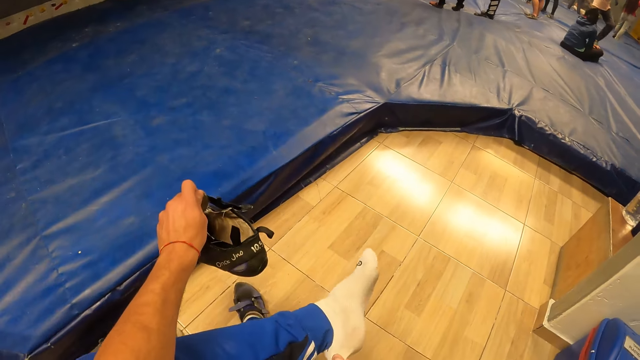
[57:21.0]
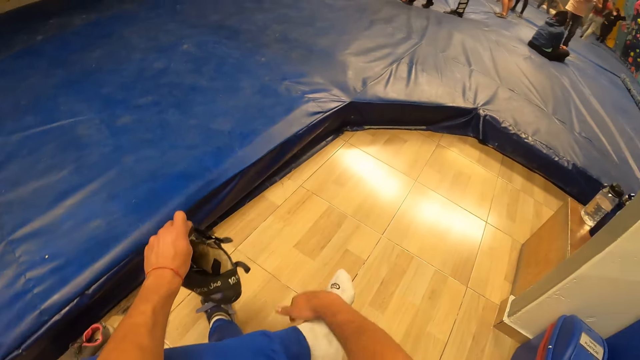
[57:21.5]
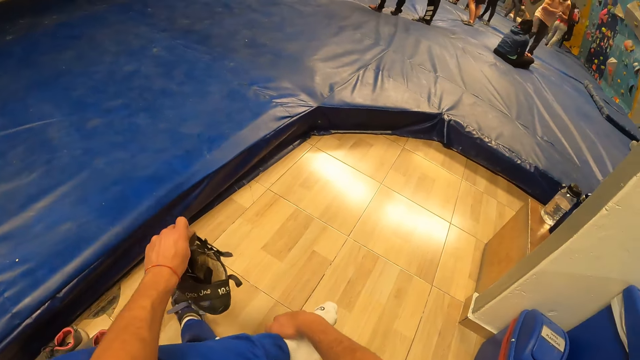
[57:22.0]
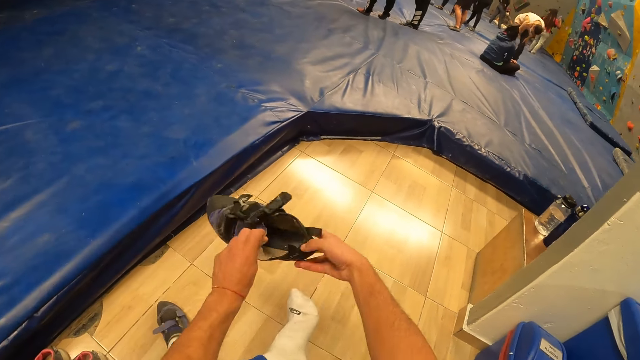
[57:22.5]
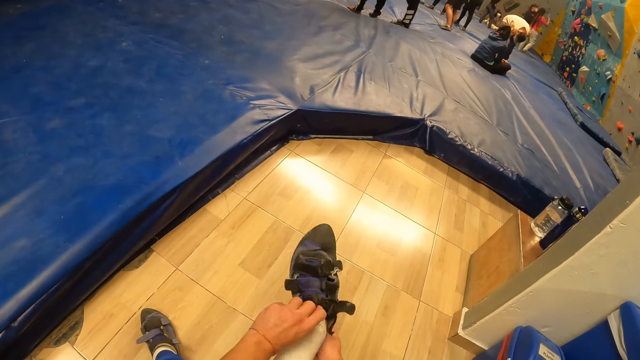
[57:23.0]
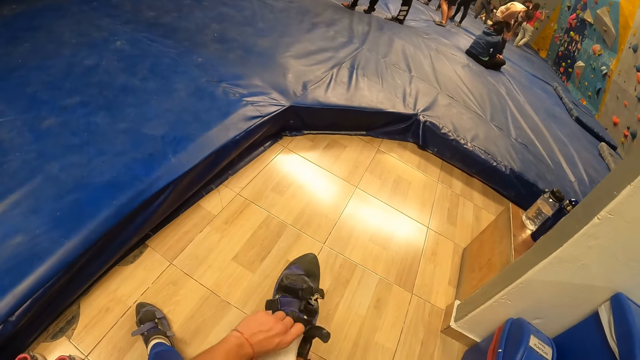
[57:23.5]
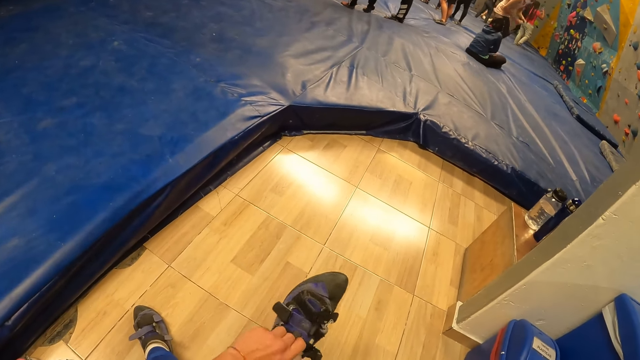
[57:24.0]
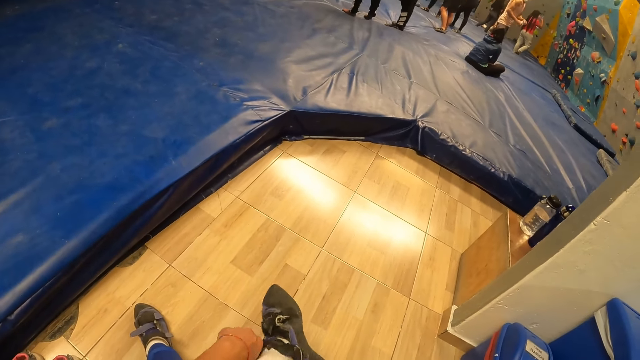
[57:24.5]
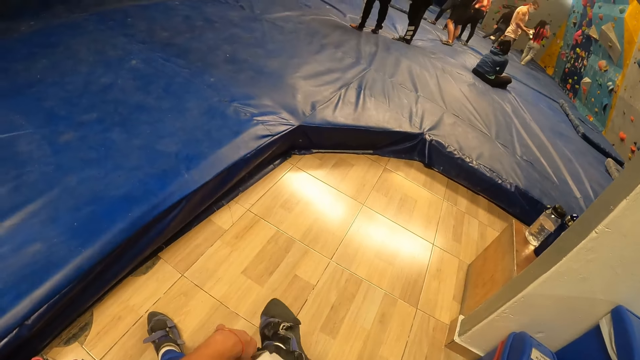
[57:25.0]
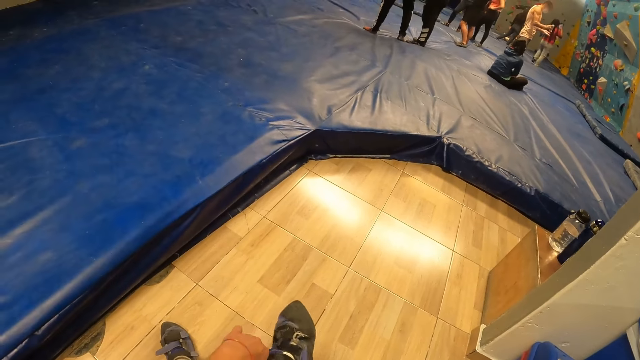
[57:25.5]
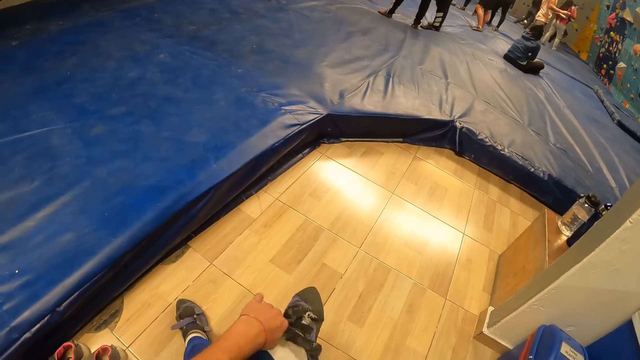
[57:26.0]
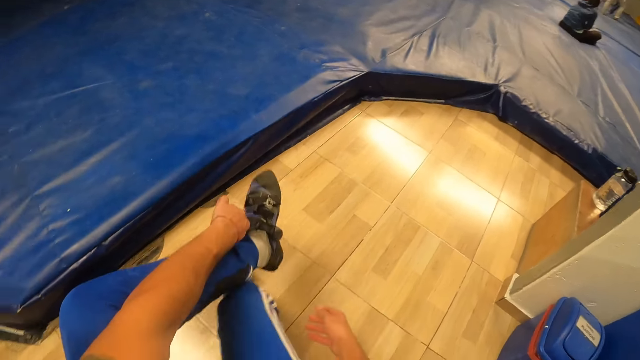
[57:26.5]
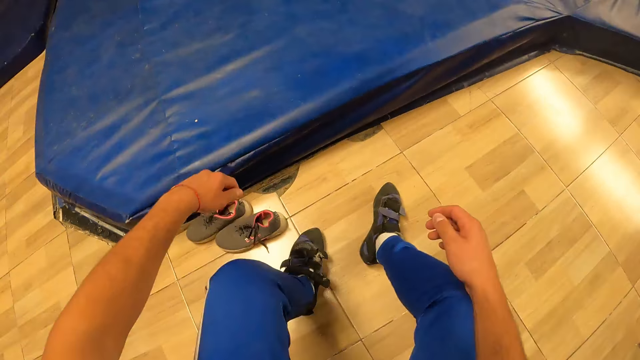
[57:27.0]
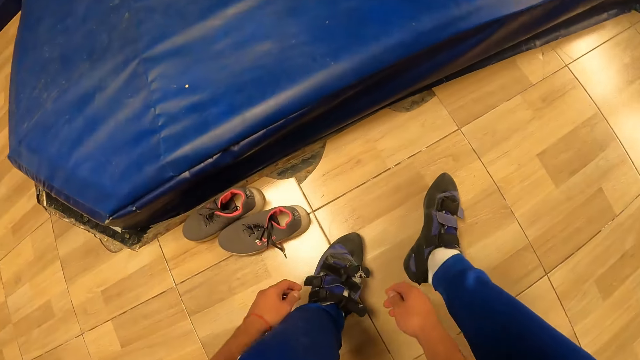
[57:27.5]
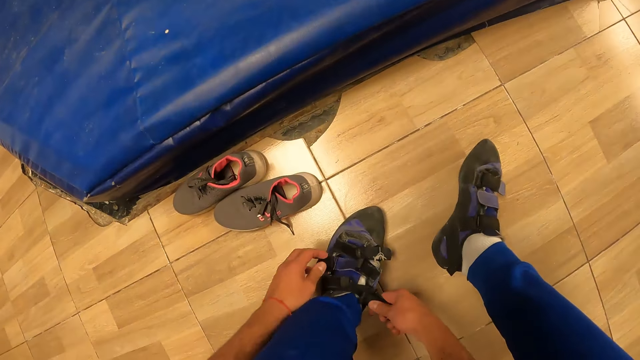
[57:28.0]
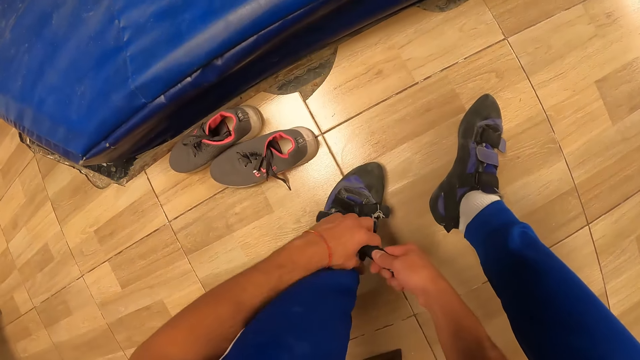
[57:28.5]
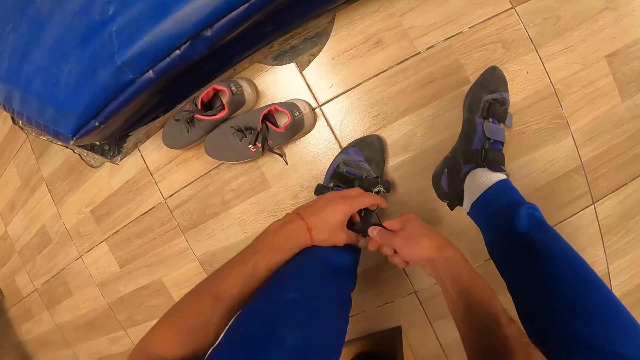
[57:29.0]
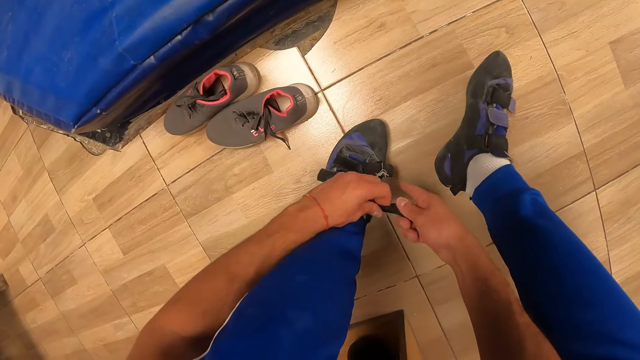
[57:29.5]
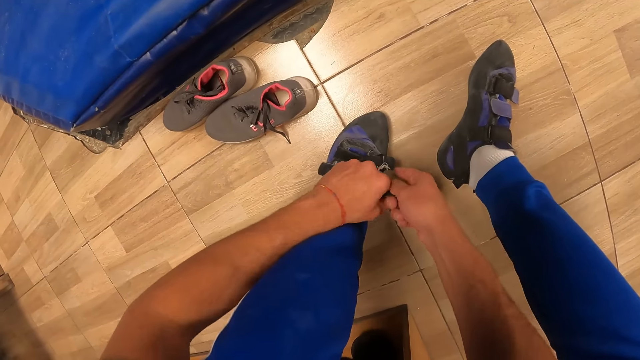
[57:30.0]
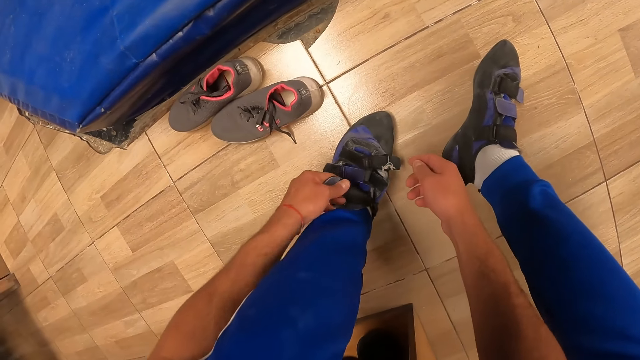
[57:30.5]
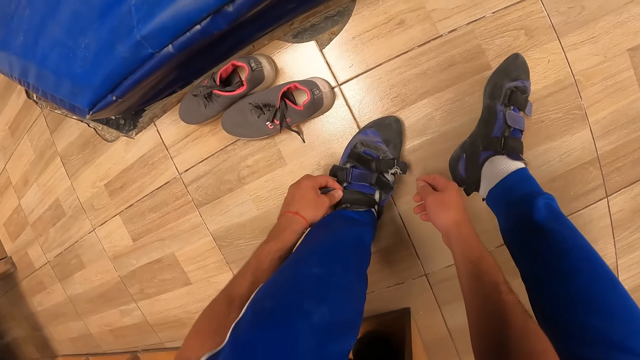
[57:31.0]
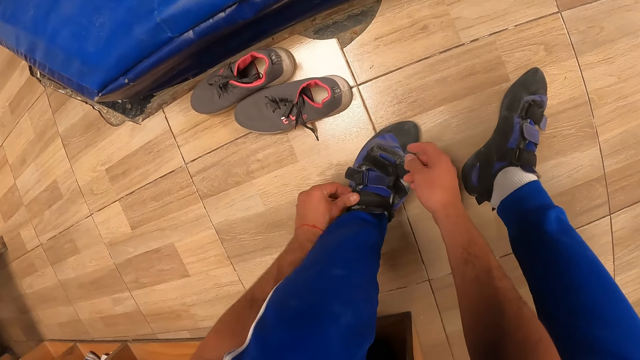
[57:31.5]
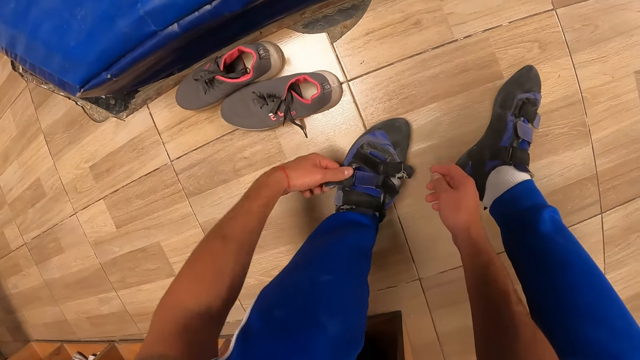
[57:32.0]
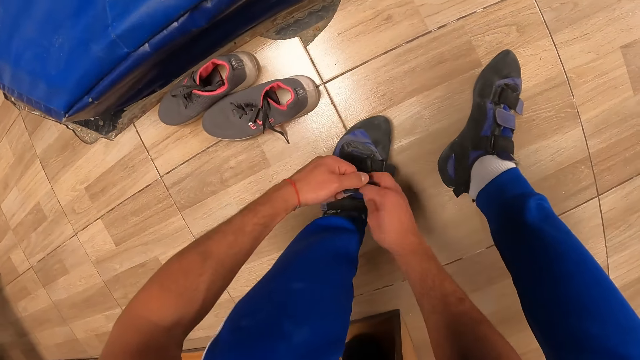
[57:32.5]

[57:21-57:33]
The camera wearer wears the shoe with both hands.

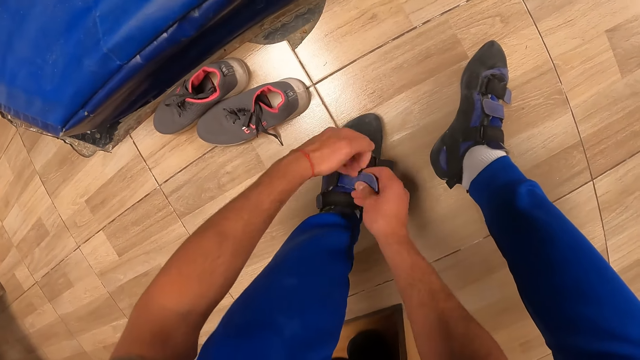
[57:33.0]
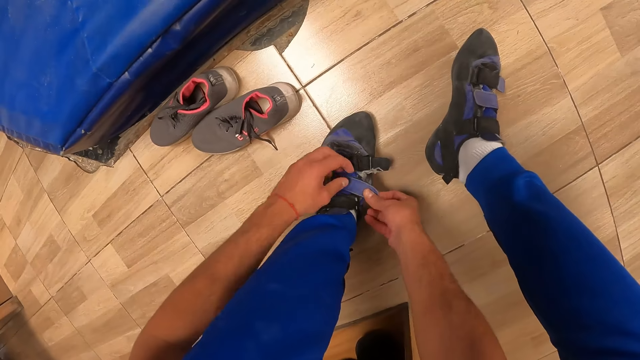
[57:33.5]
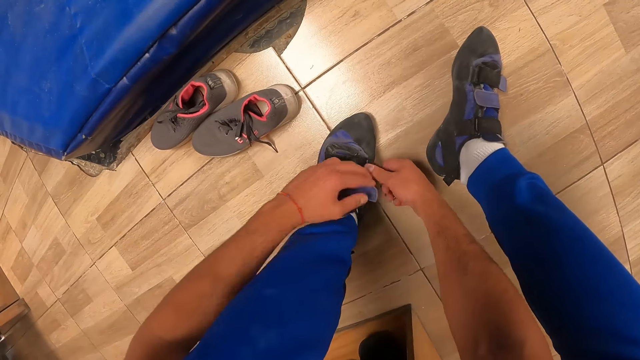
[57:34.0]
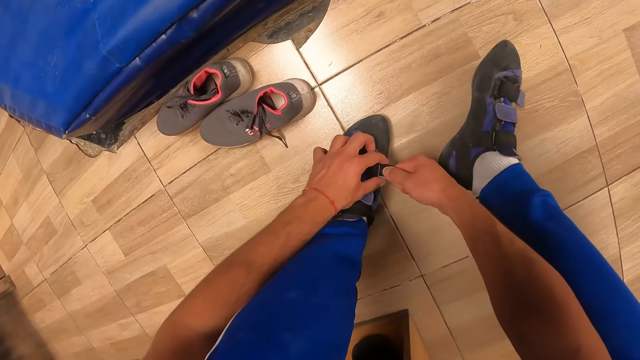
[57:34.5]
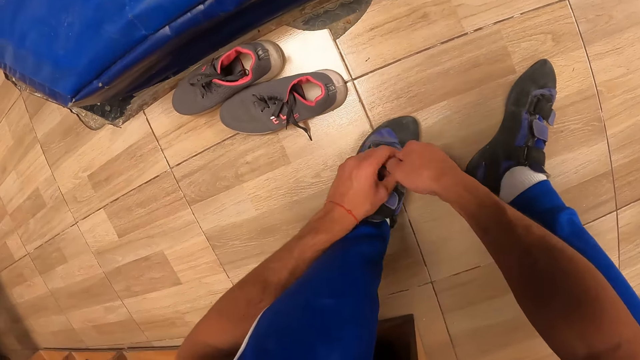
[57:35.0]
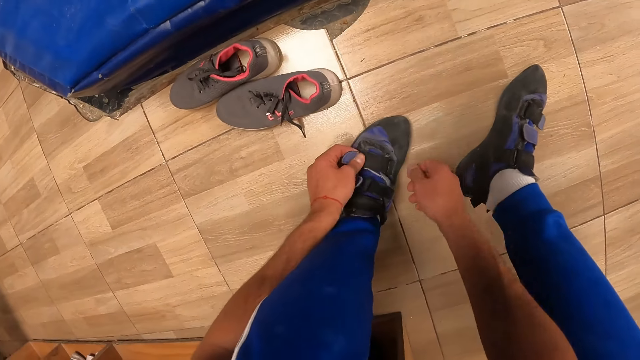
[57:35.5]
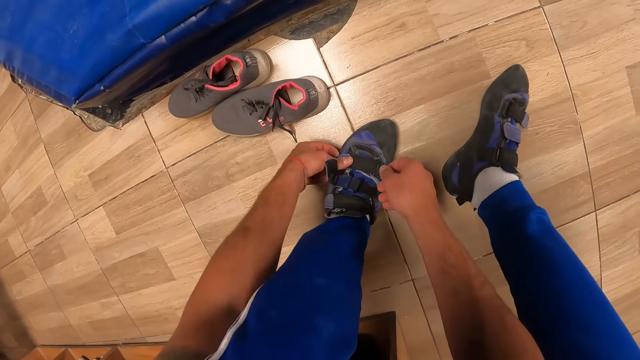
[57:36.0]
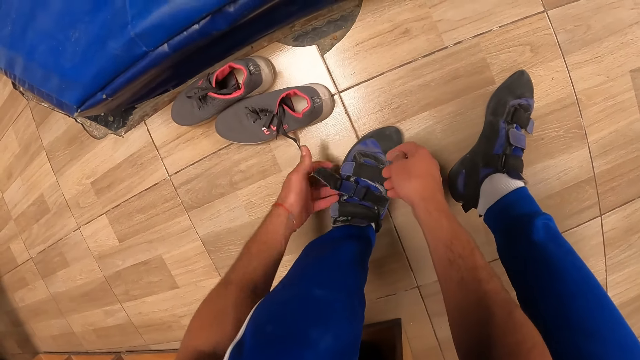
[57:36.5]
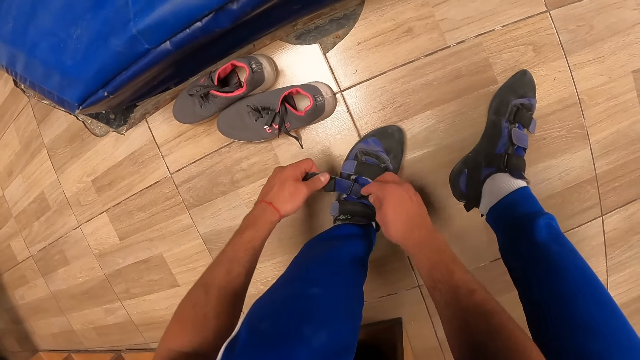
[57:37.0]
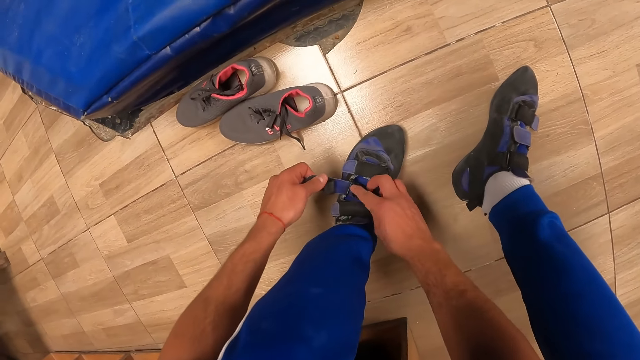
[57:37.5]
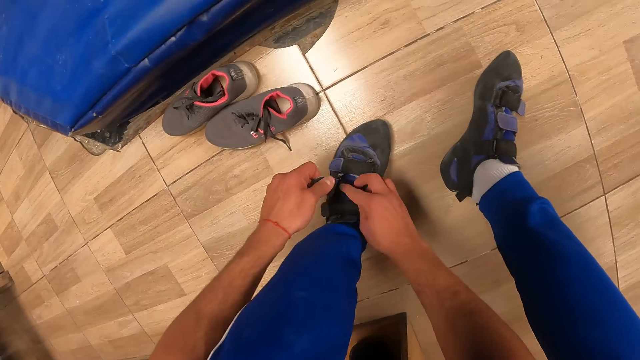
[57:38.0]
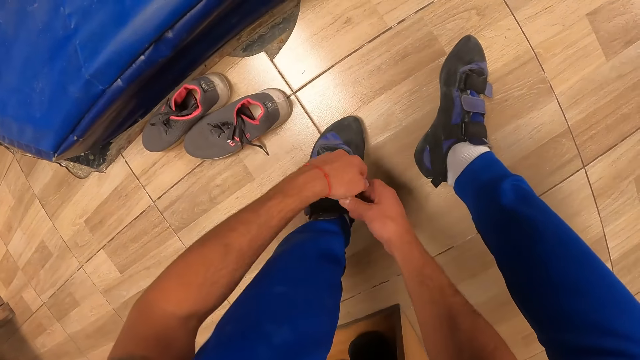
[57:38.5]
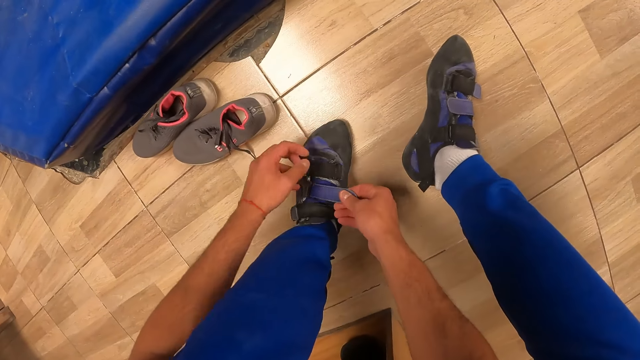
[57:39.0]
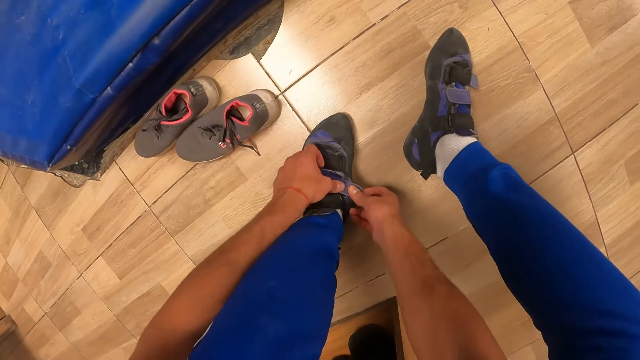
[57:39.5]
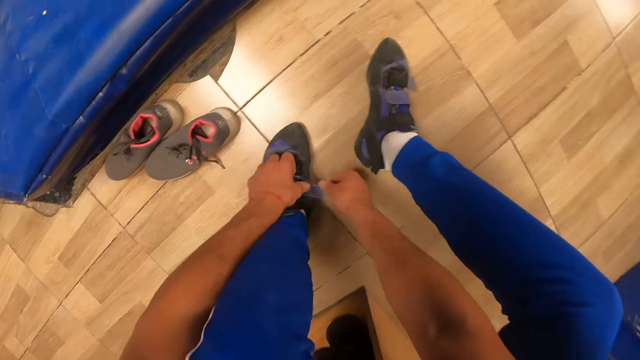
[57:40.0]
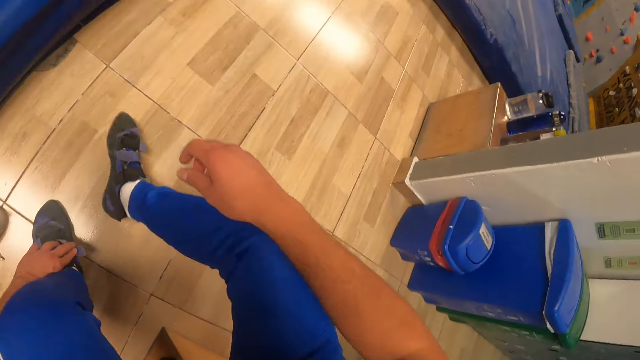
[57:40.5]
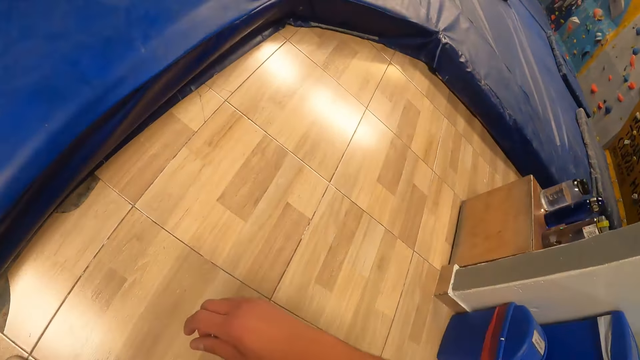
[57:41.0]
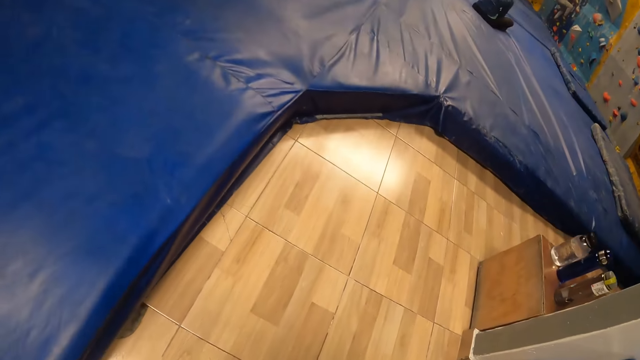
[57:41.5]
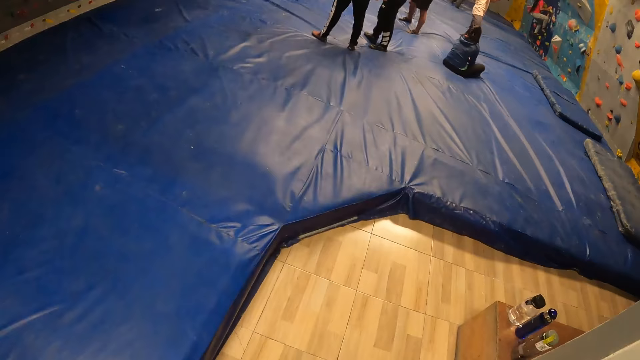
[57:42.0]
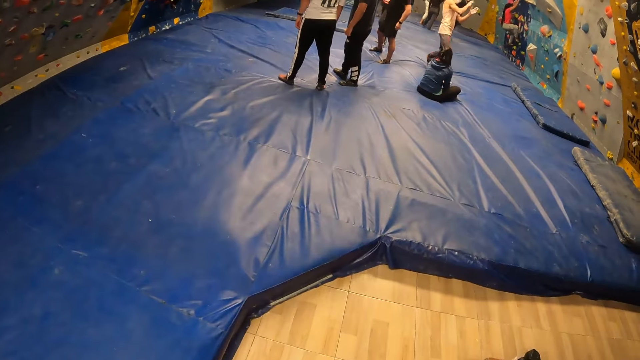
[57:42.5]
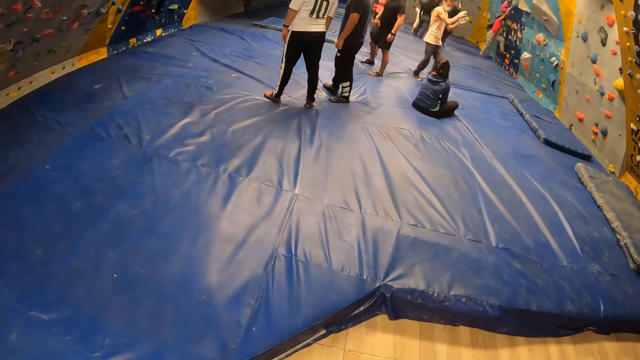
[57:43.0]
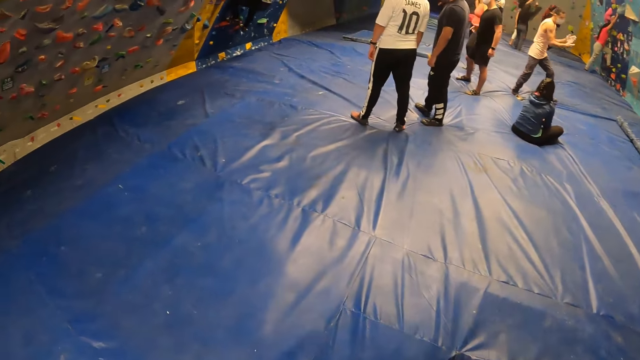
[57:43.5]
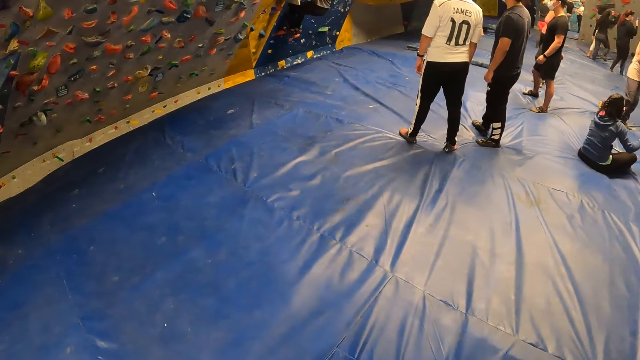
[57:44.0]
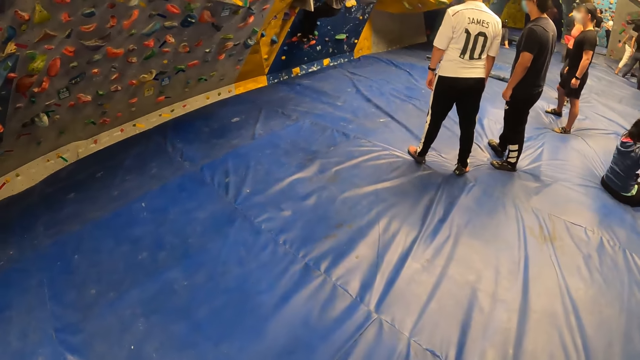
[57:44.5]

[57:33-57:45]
The camera wearer stands up. They walk around the wall climb challenge blue mat.
